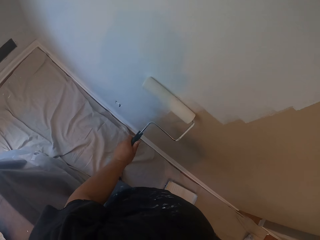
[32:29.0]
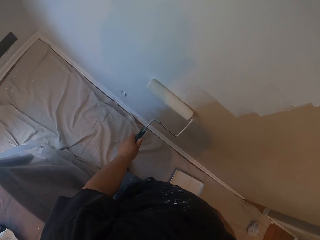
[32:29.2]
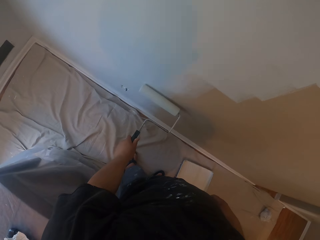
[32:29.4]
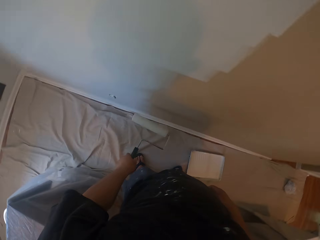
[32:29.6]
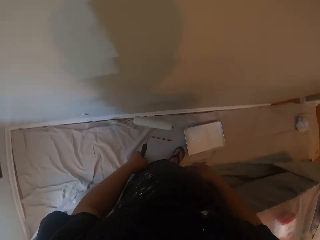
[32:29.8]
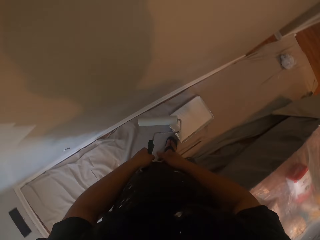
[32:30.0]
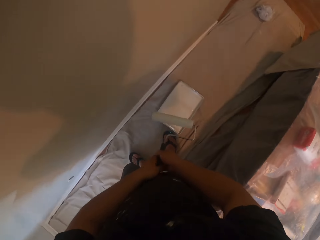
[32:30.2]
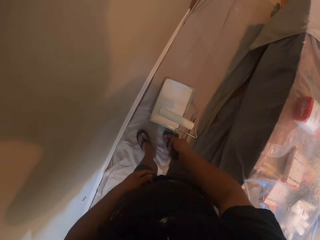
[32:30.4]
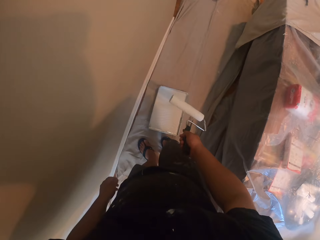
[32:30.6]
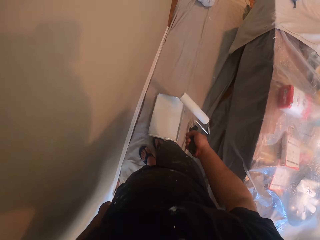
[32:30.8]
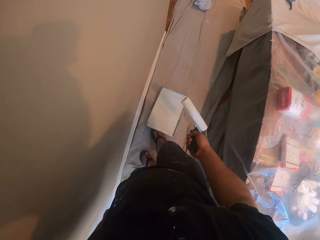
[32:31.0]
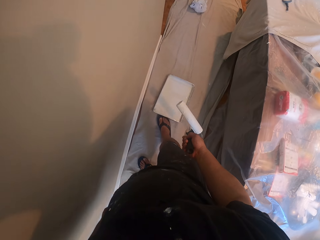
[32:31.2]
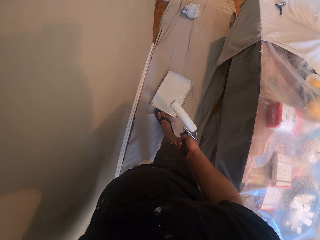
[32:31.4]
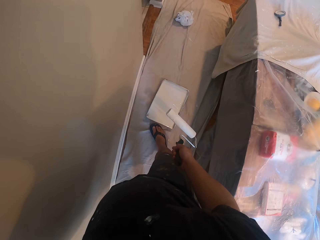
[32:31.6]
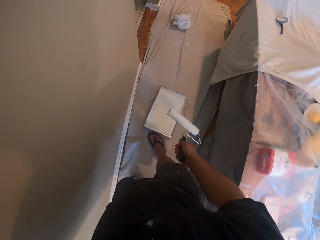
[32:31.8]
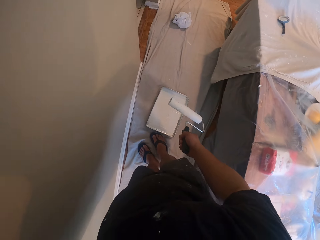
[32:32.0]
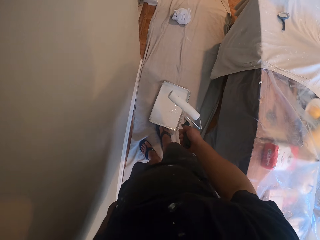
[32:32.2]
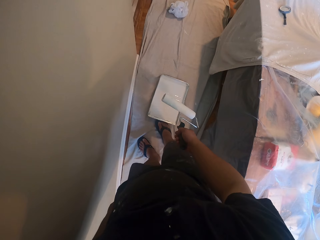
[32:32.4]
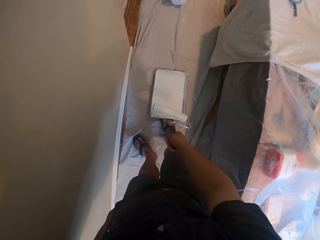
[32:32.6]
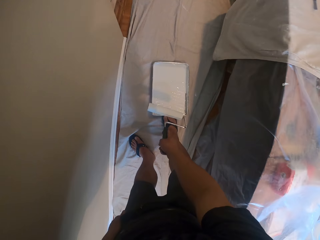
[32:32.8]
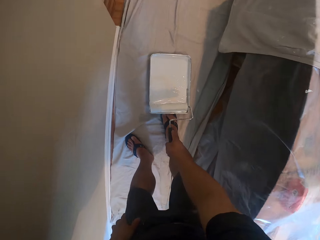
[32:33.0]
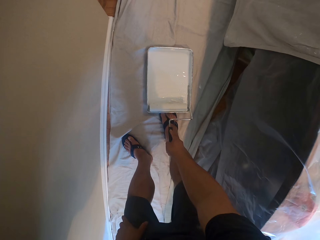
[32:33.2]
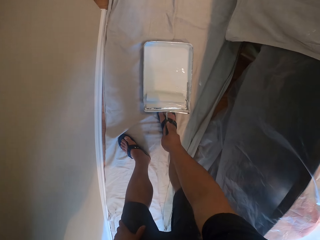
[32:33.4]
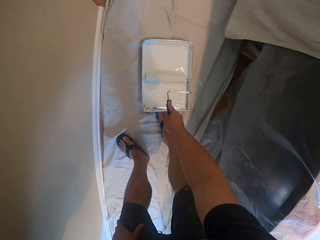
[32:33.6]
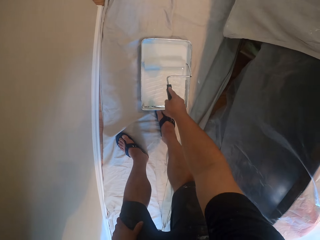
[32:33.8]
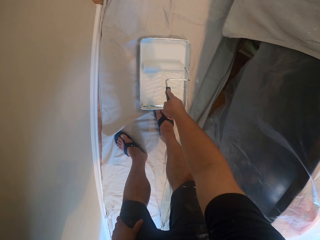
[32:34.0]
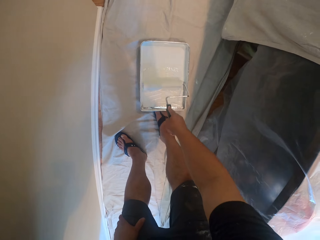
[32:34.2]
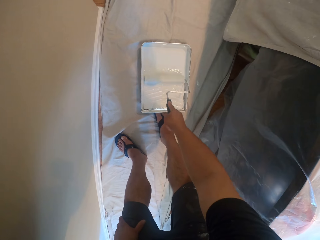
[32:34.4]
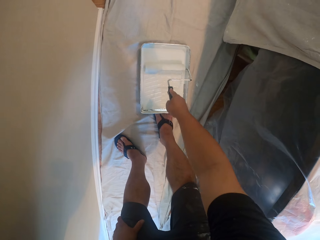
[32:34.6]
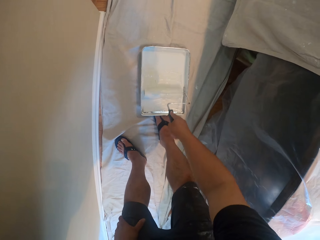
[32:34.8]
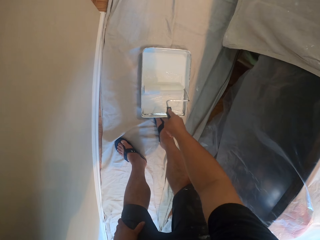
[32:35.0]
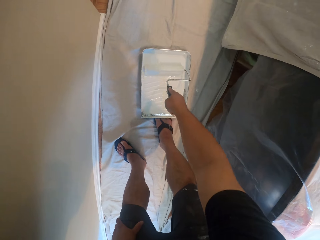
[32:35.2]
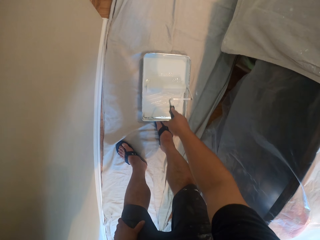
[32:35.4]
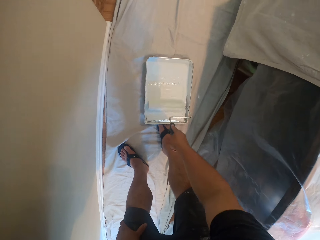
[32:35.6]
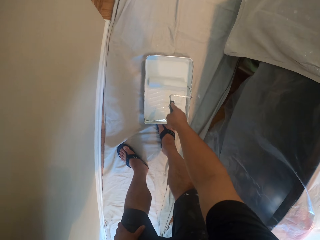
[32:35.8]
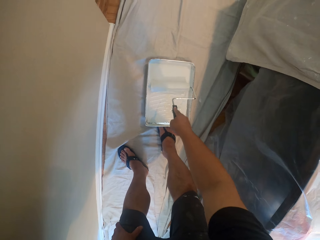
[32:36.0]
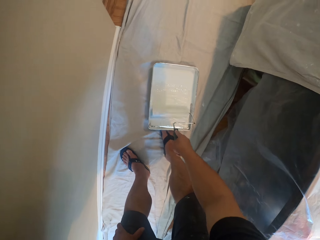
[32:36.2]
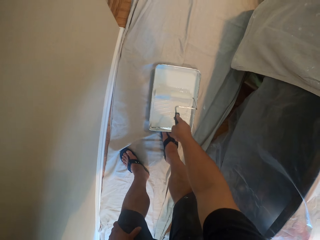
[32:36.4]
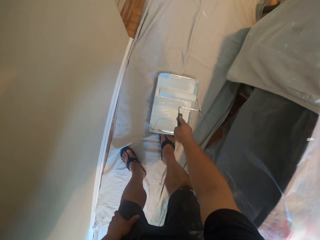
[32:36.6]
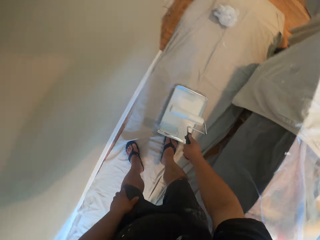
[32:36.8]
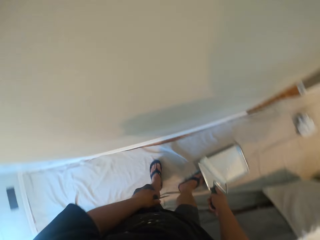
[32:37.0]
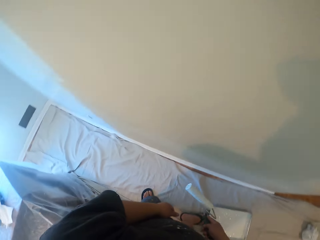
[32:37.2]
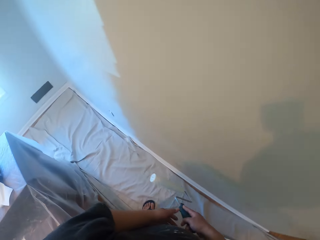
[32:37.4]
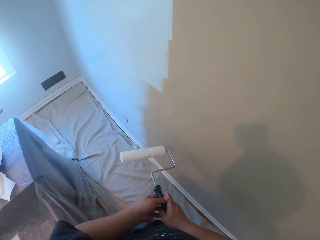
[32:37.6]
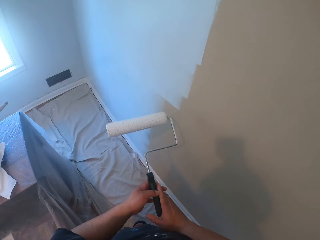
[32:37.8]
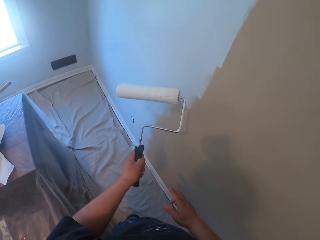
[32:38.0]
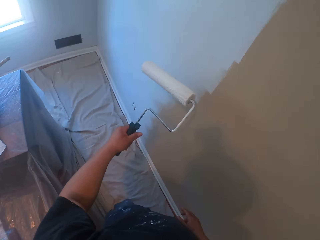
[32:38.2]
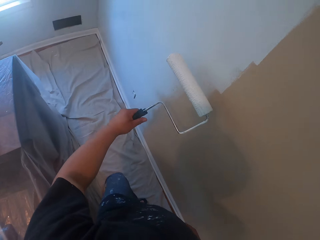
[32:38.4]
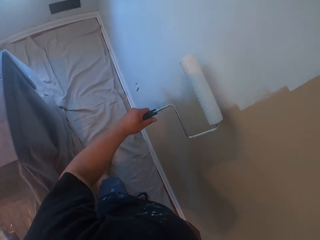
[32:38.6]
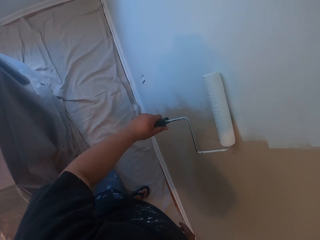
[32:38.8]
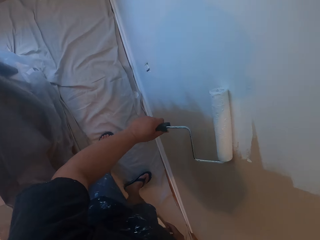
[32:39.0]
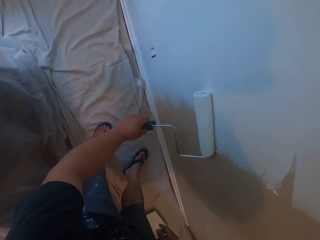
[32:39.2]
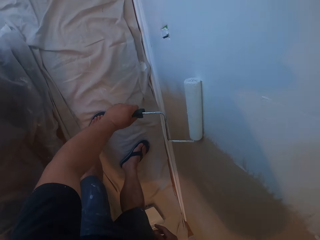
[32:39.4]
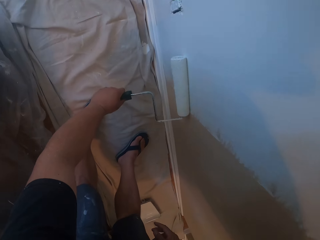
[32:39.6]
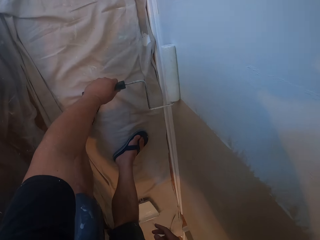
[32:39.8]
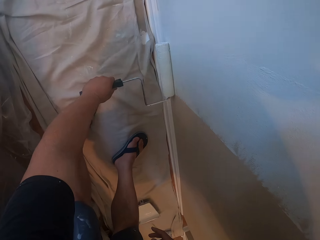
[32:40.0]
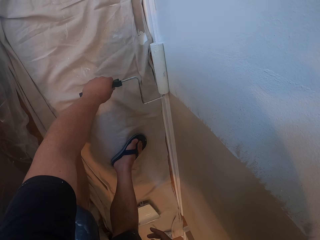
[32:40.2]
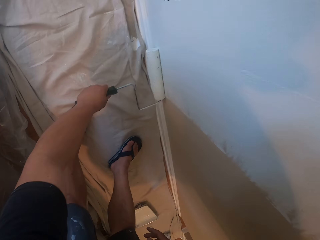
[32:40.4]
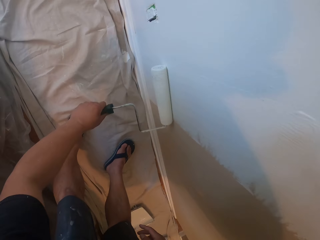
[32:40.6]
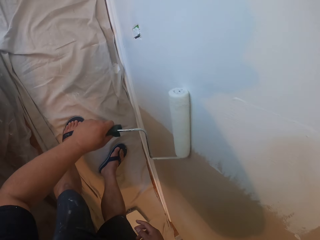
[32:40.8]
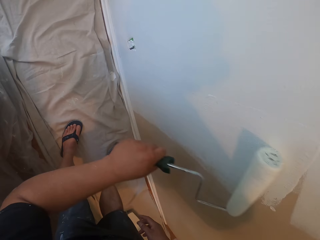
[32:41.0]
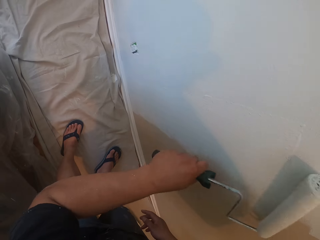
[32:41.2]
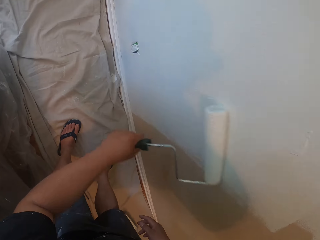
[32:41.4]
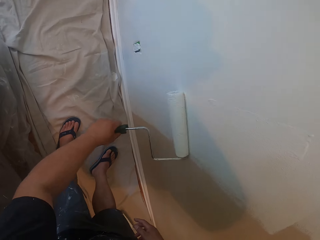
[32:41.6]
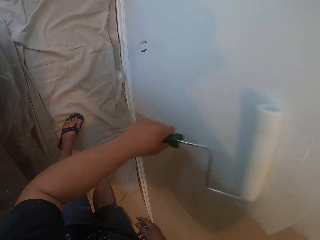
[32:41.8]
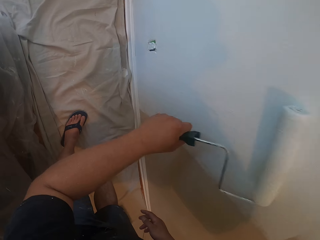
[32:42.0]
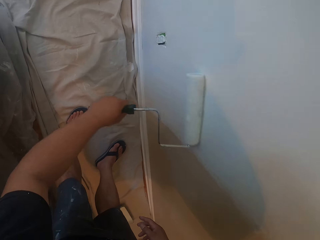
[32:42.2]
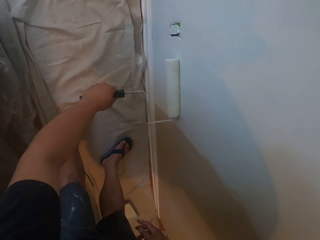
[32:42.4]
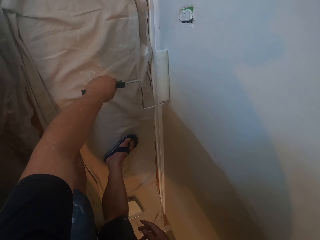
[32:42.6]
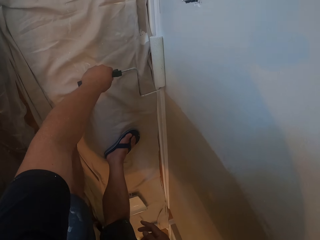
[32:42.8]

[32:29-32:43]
The camera wearer pushes the paint can on the floor with his leg. He takes some paint from the flat can on the floor. He paints the wall with the roller brush.

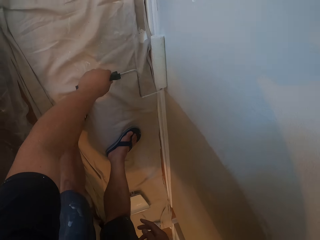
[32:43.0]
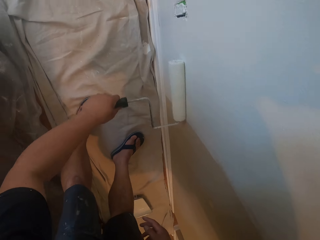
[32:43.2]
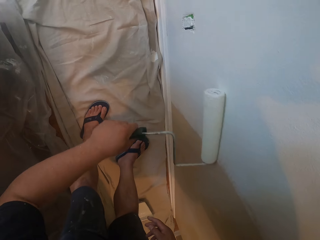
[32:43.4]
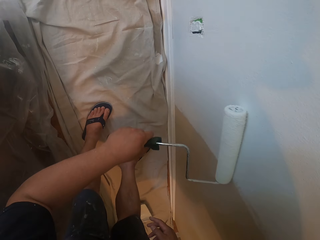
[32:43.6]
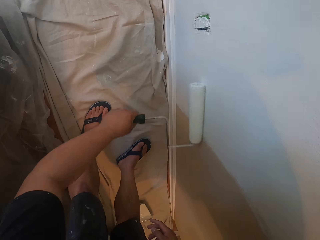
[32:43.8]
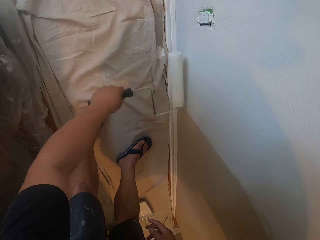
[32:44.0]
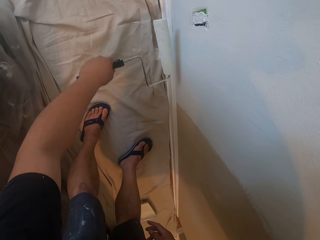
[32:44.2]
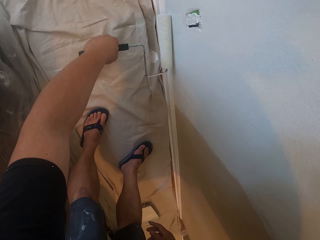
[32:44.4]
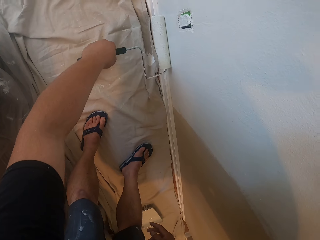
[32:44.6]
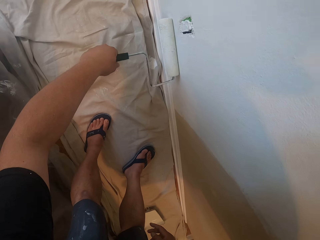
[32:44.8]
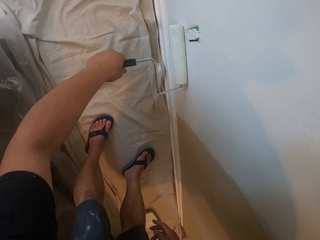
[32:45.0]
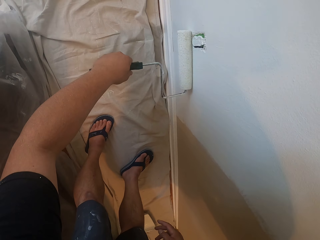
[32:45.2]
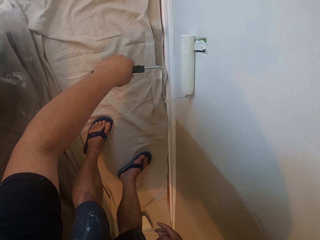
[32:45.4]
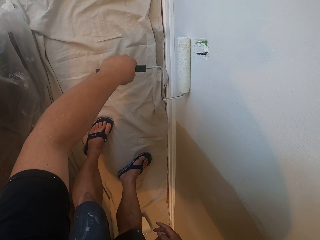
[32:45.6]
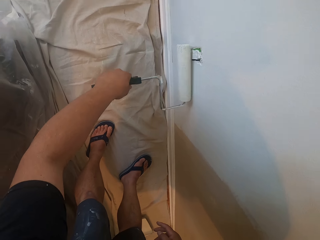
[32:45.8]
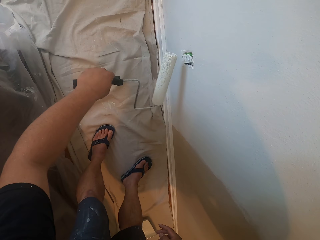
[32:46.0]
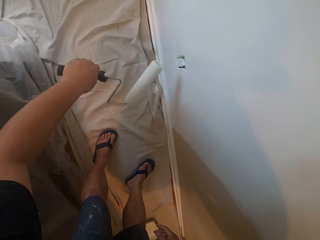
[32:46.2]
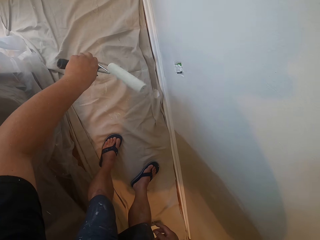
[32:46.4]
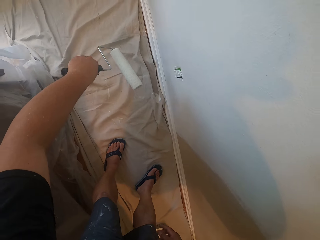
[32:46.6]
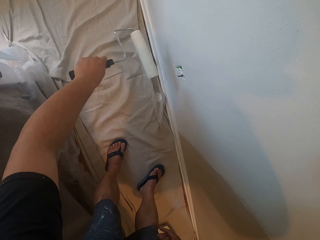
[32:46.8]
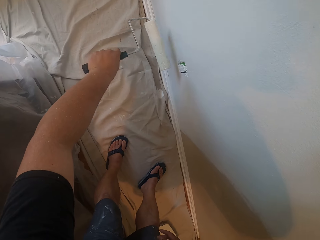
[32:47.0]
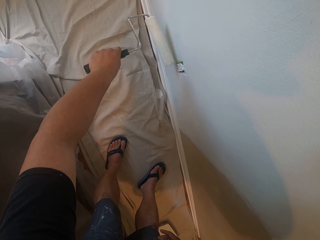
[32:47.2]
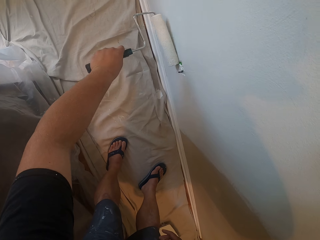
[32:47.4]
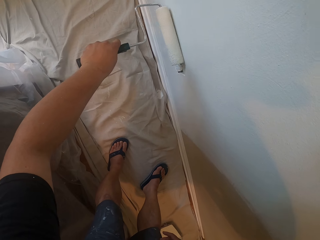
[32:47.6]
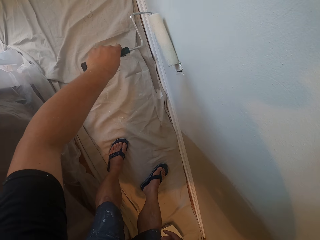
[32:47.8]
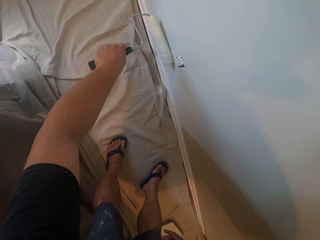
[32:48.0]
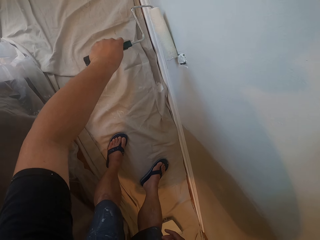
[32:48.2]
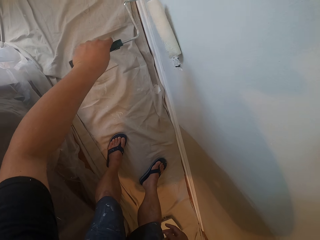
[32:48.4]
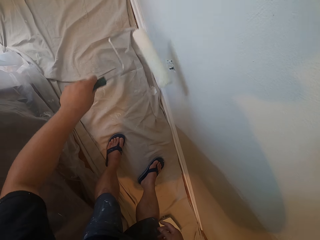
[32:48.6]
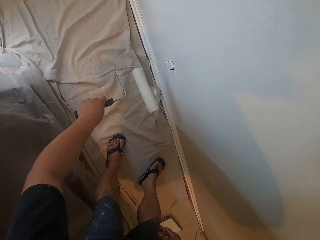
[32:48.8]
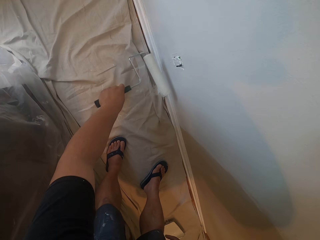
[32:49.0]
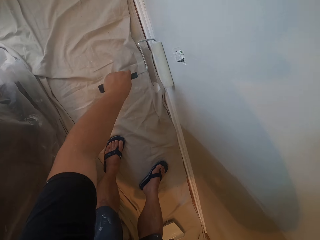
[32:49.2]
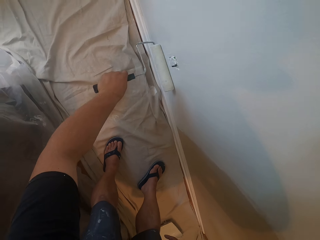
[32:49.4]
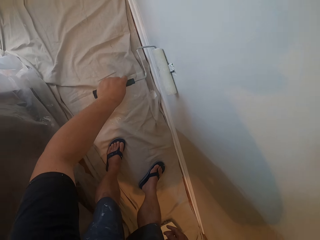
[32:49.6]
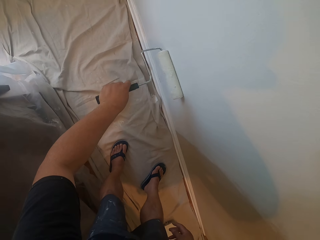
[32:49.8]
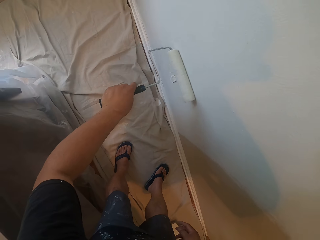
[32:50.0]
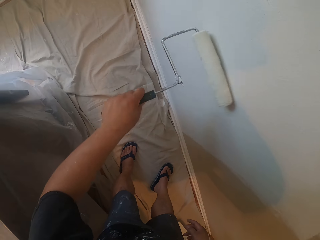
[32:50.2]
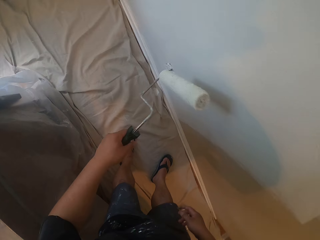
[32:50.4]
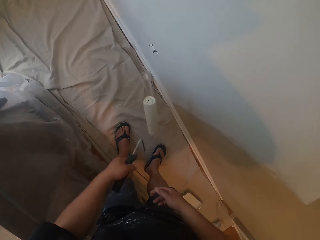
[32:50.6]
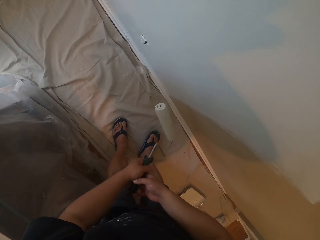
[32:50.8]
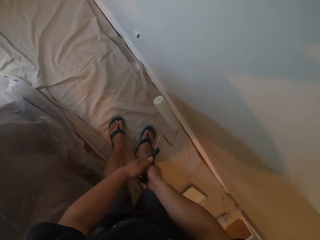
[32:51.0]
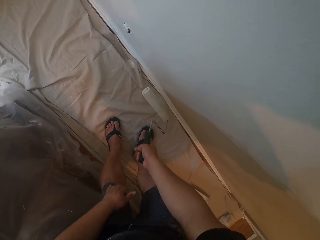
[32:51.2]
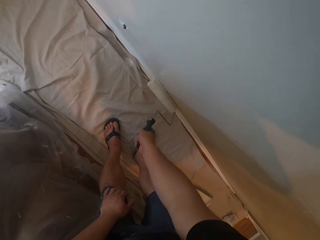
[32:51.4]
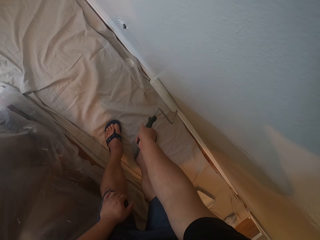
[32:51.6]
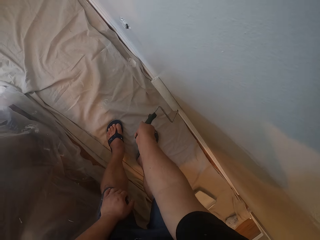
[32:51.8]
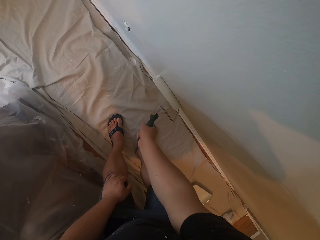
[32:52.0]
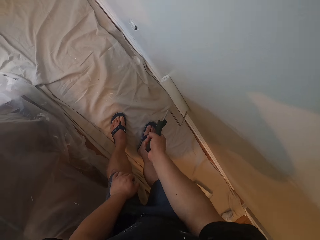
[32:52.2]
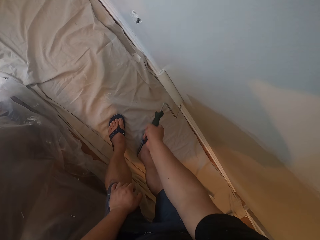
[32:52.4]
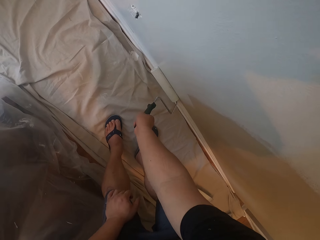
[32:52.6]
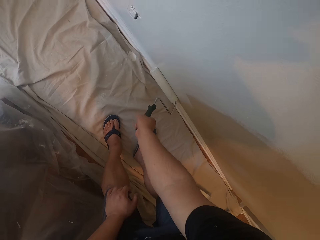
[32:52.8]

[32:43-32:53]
The camera wearer passes the brush from his left hand to his right hand.
